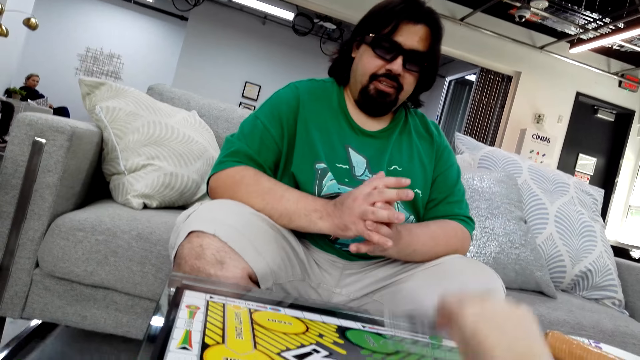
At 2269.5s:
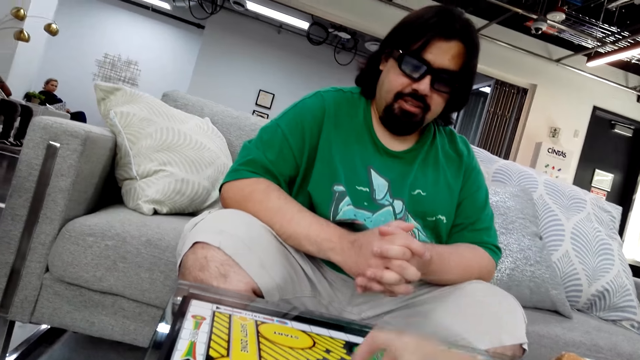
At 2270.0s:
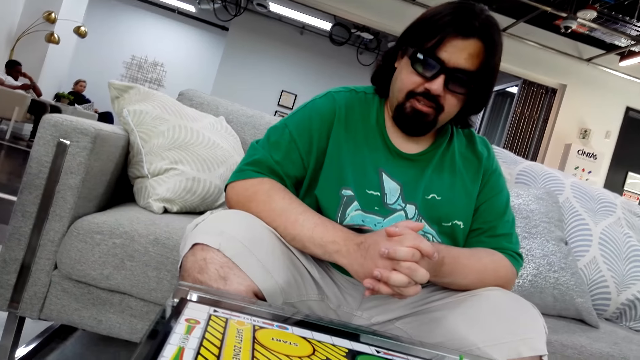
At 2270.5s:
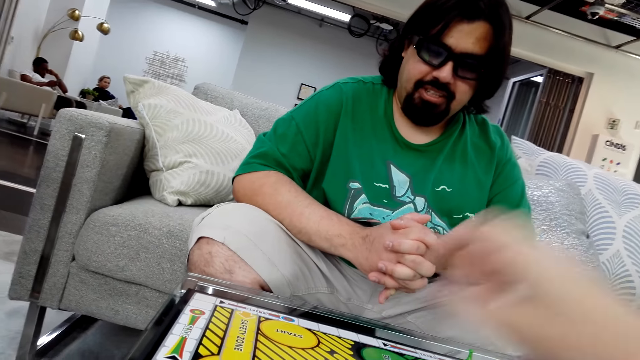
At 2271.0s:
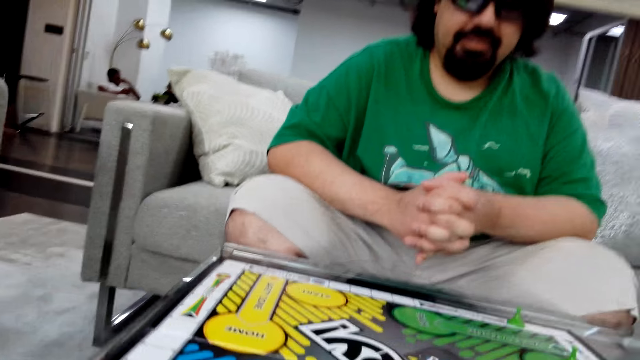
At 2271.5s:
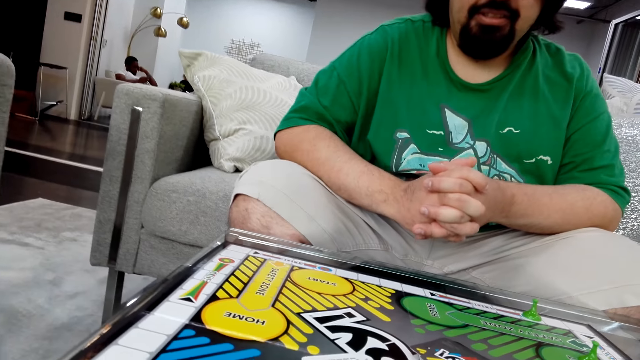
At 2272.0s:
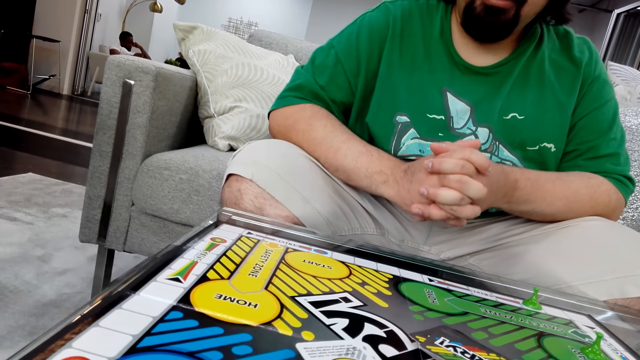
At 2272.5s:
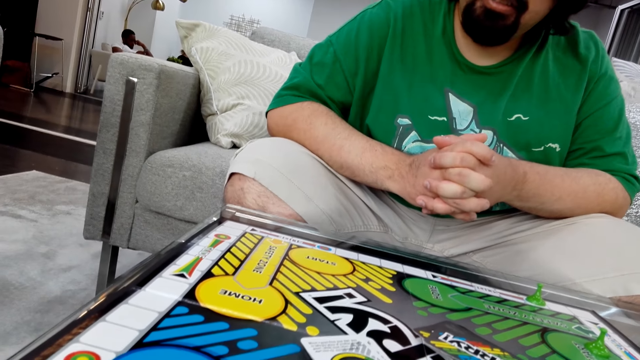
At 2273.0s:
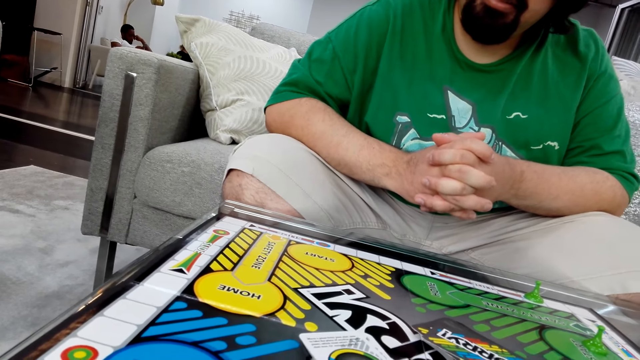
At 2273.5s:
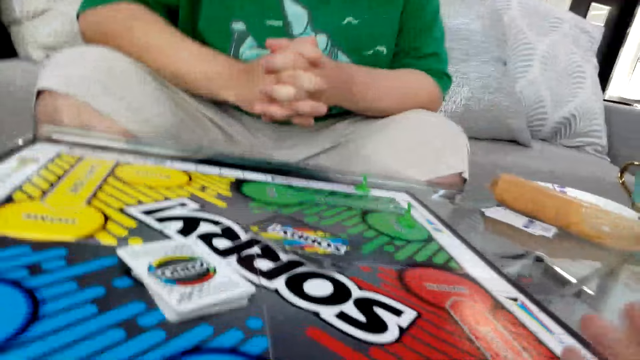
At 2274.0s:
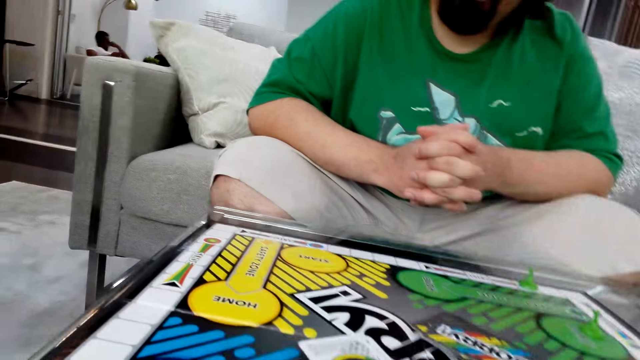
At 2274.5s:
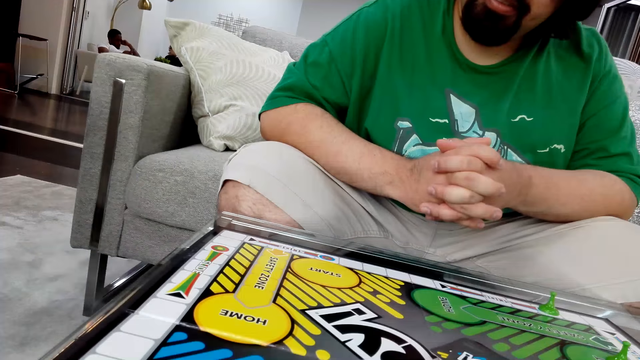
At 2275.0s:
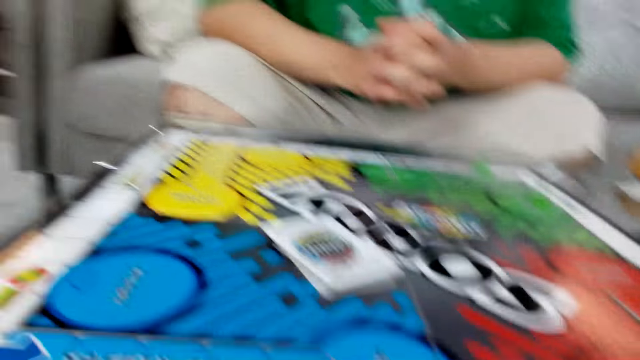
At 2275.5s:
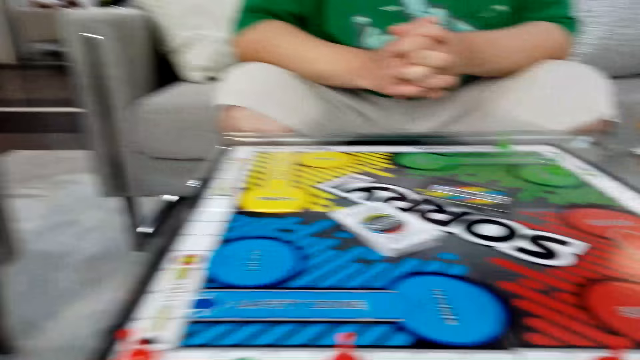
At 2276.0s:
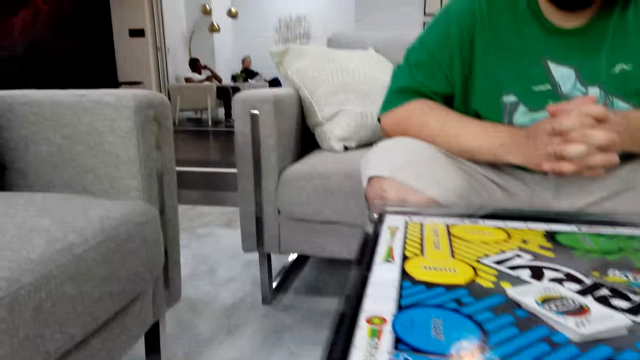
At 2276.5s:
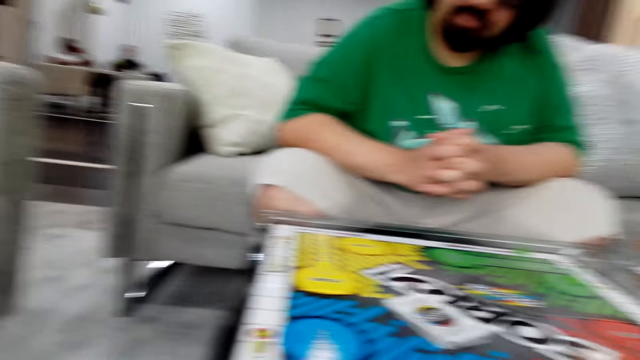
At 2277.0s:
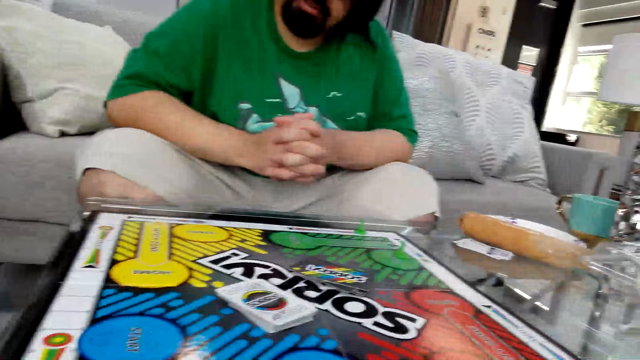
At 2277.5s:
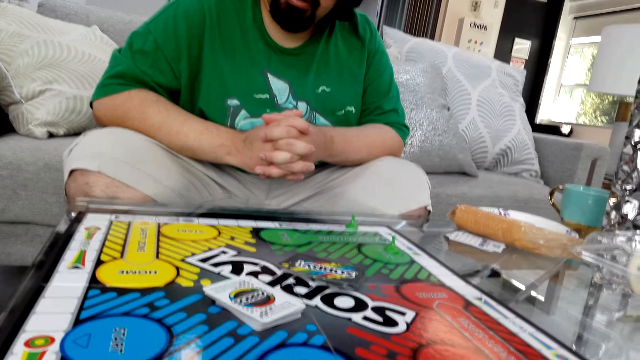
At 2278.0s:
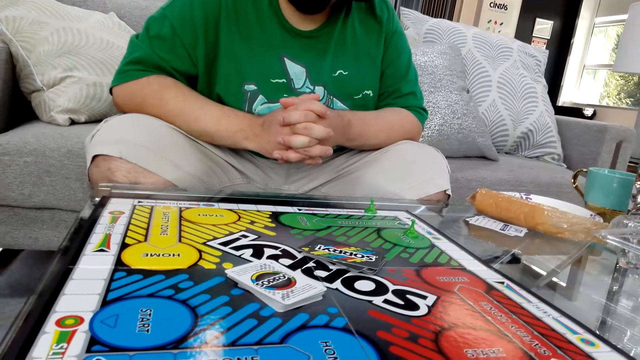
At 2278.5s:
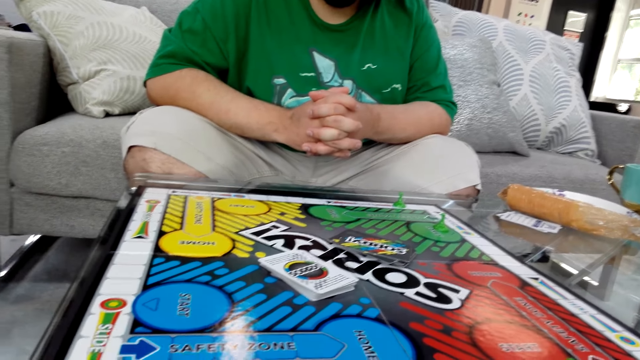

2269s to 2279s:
The camera wearer takes a card and puts the card on the board. A man talks. The camera wearer talks.

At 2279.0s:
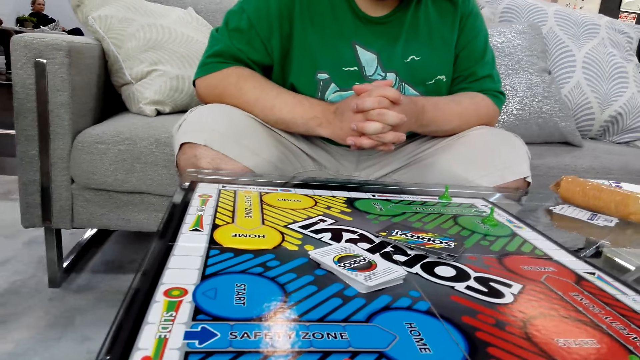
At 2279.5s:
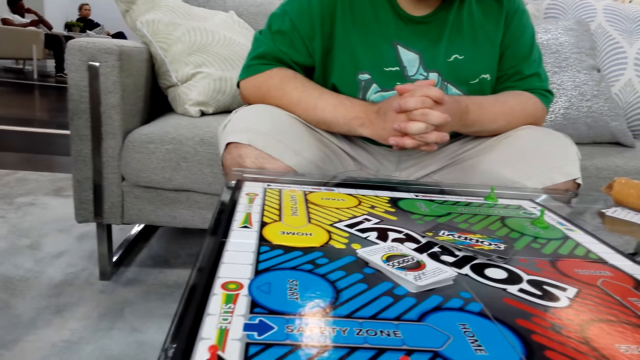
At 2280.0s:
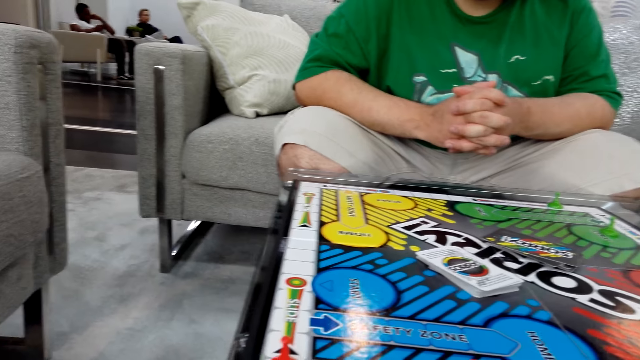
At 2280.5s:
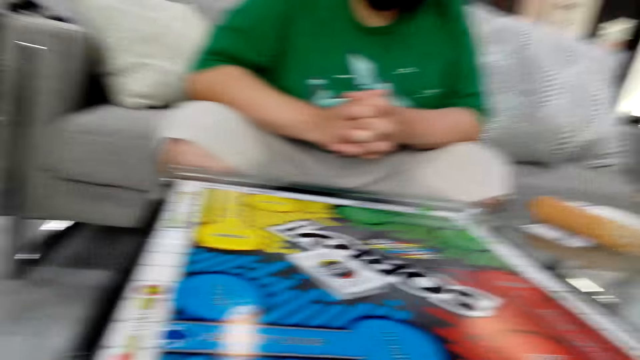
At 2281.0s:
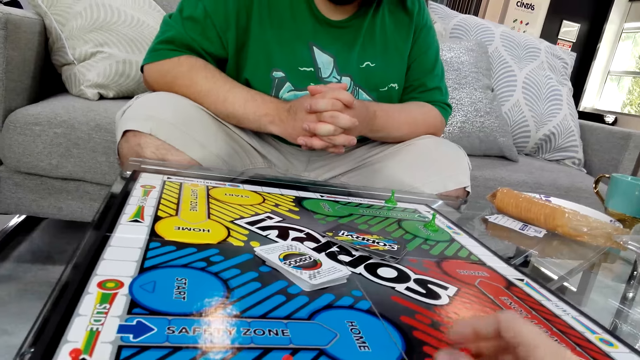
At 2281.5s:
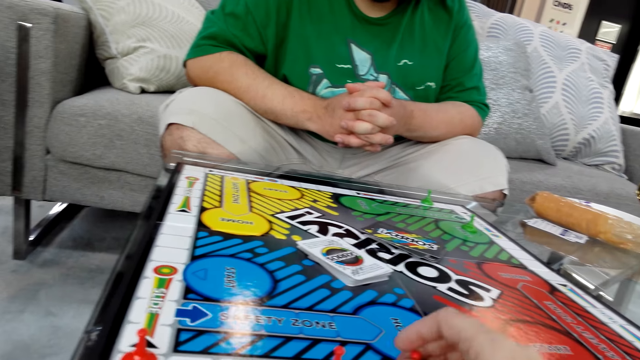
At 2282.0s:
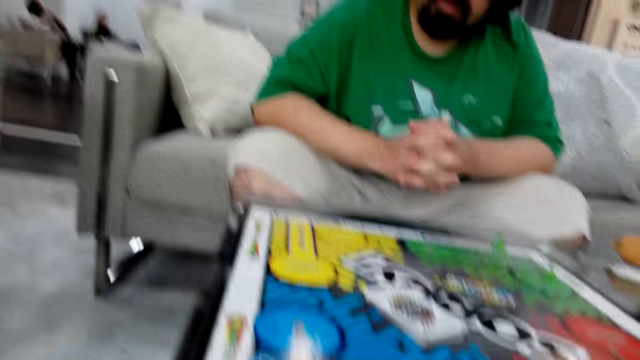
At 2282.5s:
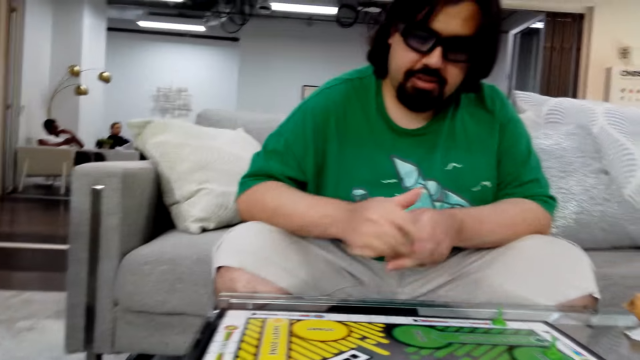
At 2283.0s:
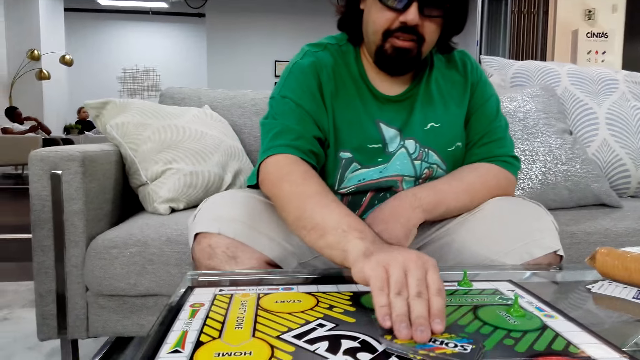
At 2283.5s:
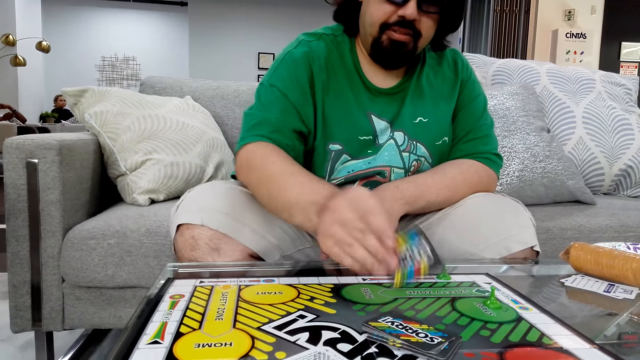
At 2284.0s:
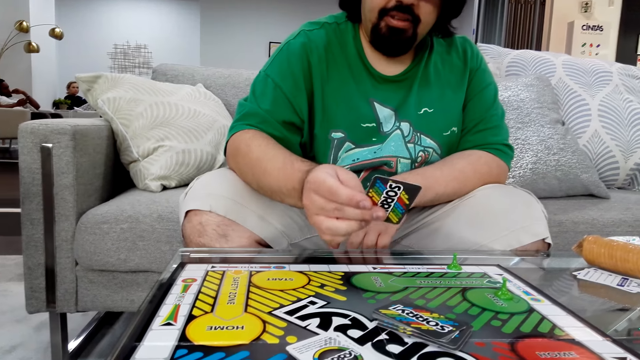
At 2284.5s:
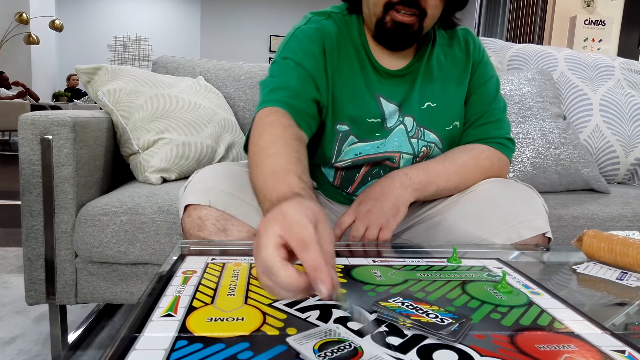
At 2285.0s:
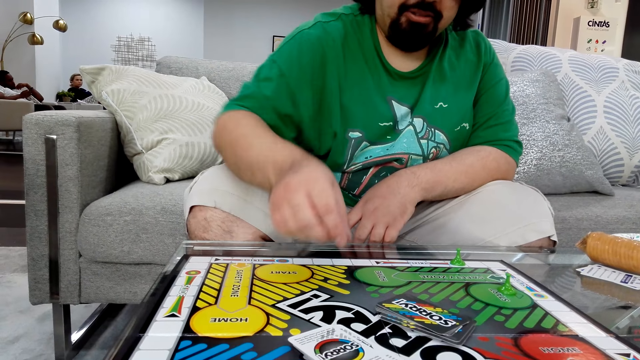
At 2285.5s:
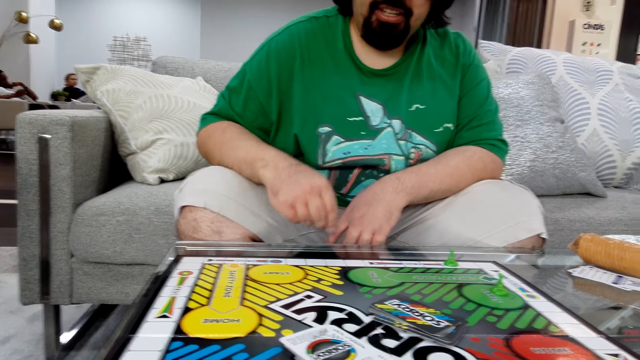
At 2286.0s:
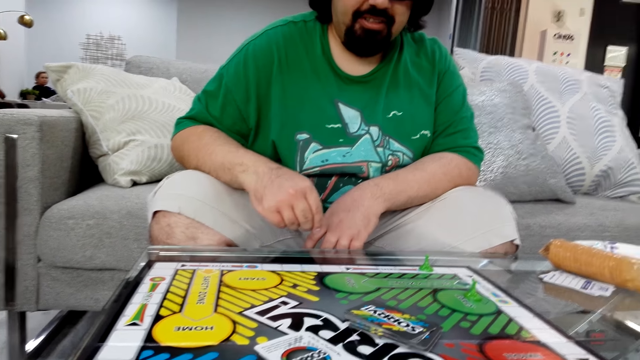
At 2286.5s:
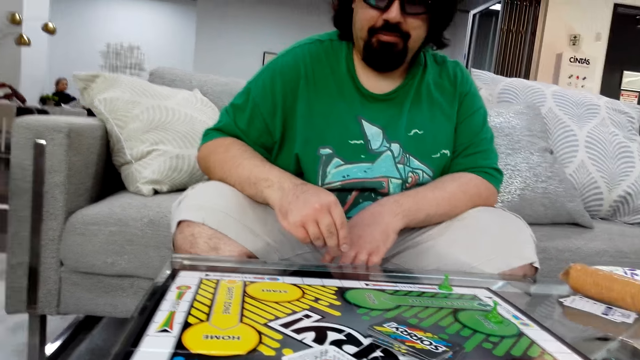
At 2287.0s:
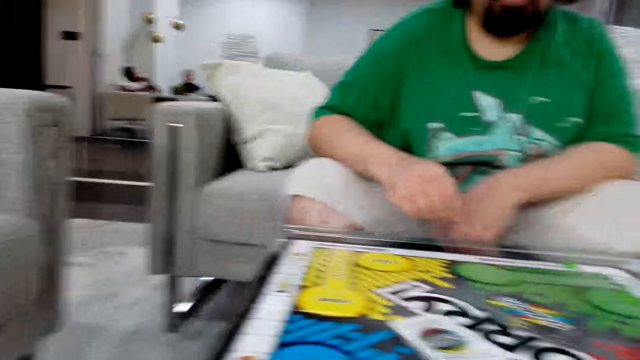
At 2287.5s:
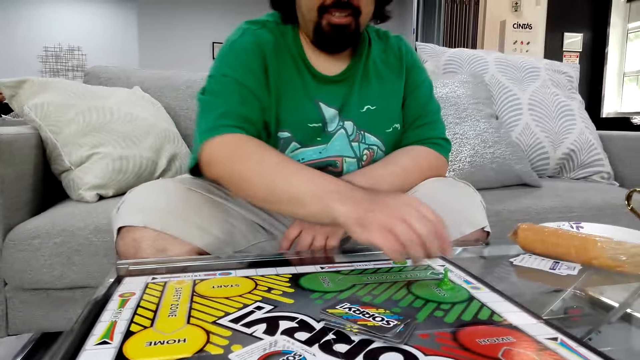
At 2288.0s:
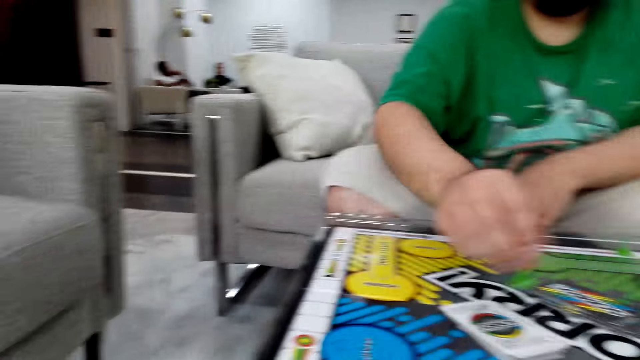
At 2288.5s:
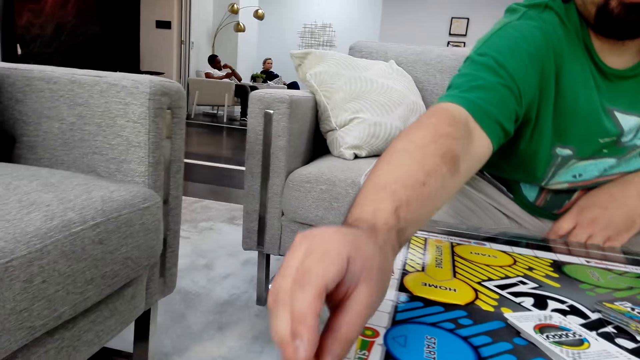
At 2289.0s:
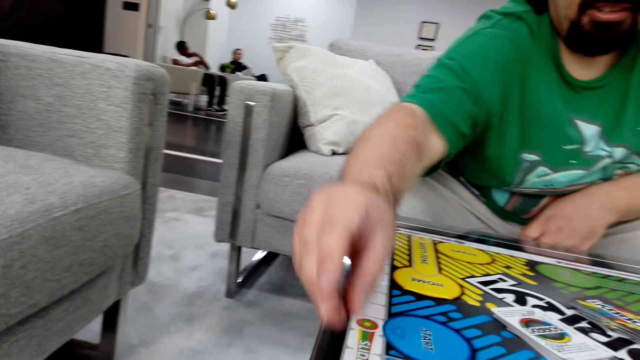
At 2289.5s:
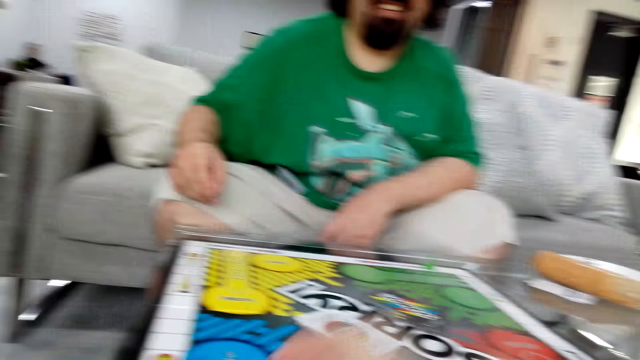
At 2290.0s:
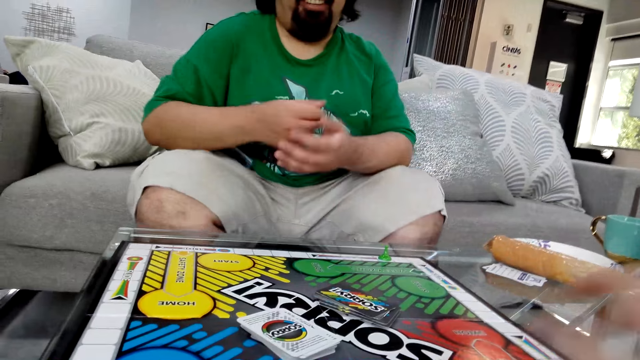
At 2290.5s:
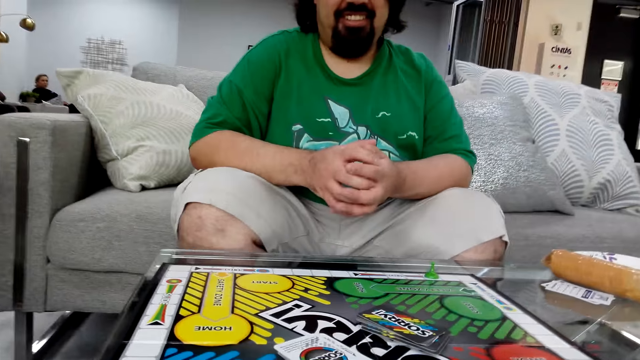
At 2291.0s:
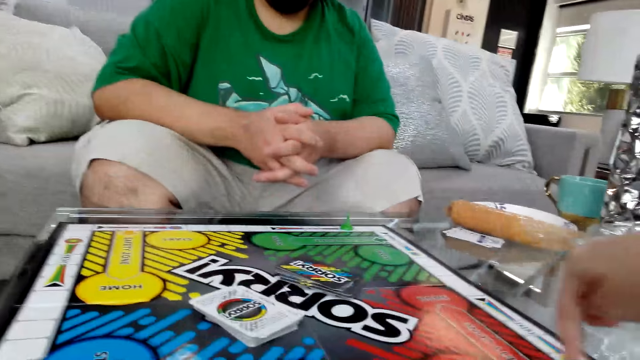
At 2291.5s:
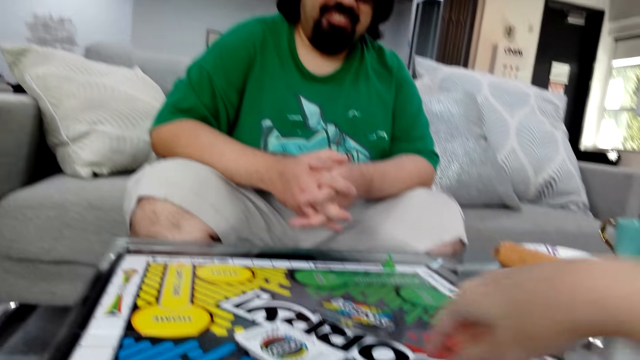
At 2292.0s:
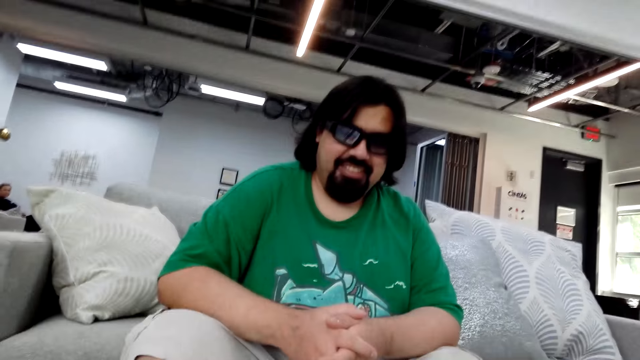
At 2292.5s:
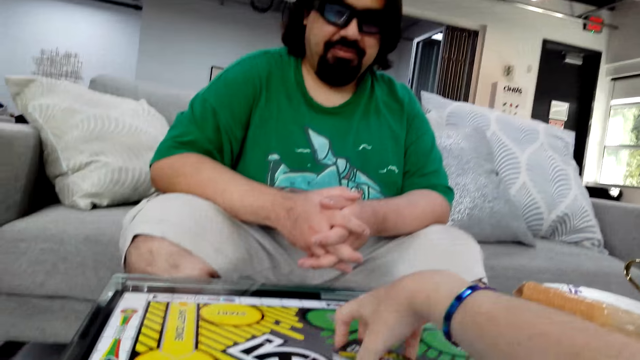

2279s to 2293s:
The camera wearer moves the board game piece on the table. A man picks up a poker card from the table. The man puts the poker card on the table. The man talks. The man takes a dice. The man holds a board game piece with his right hand. The man puts the dice on the other side. The camera wearer talks. The man laughs. The camera wearer talks.
